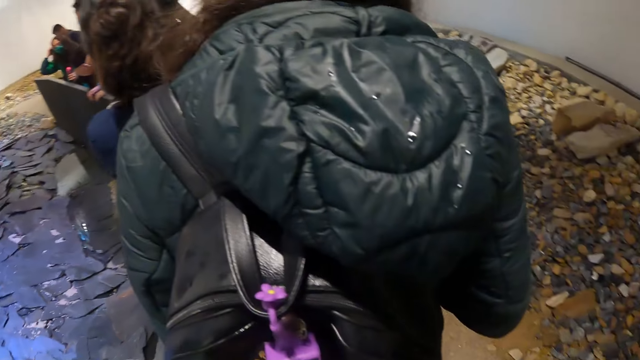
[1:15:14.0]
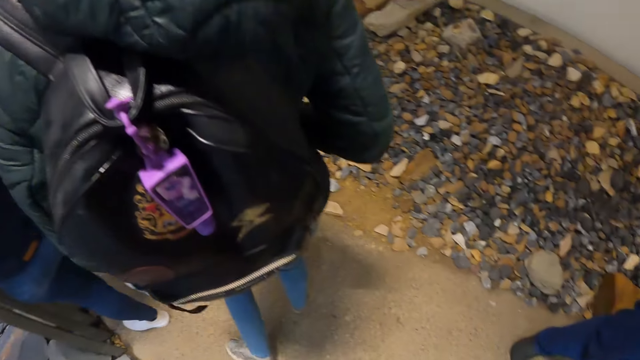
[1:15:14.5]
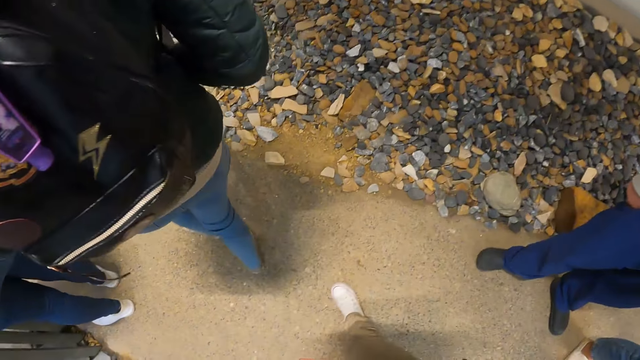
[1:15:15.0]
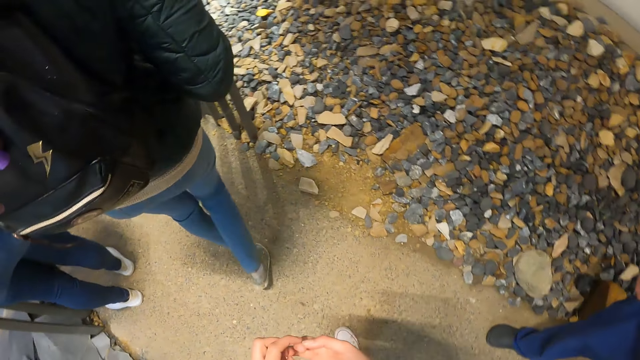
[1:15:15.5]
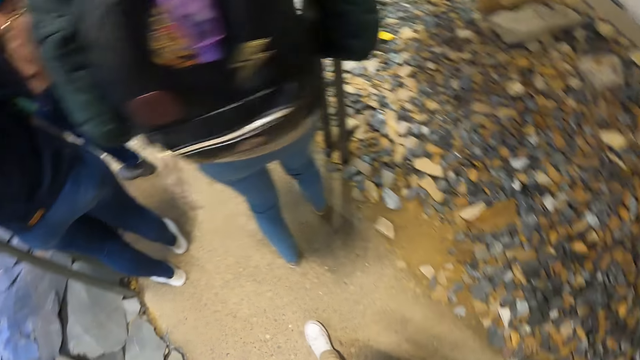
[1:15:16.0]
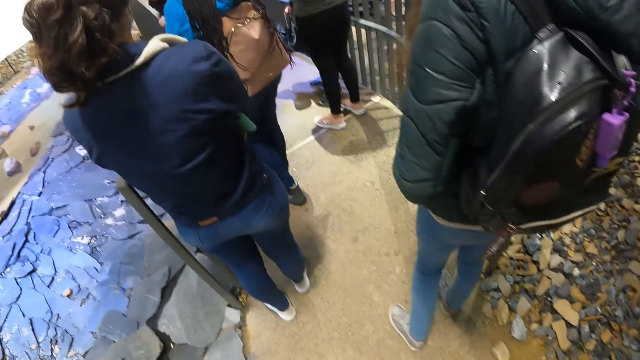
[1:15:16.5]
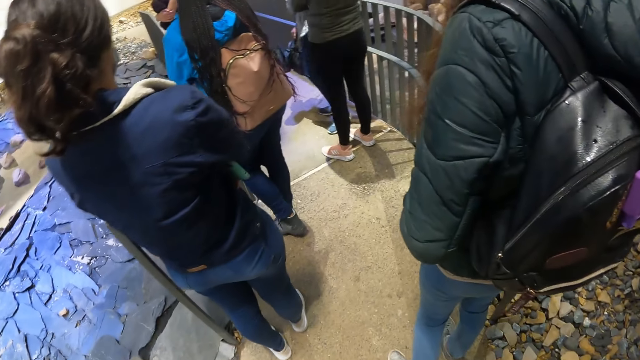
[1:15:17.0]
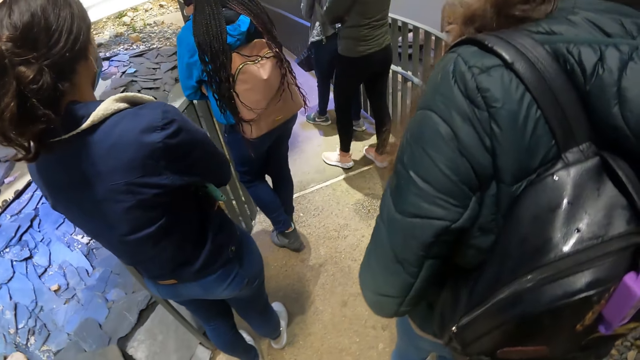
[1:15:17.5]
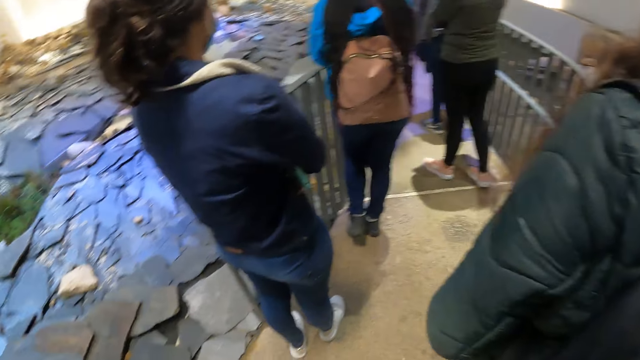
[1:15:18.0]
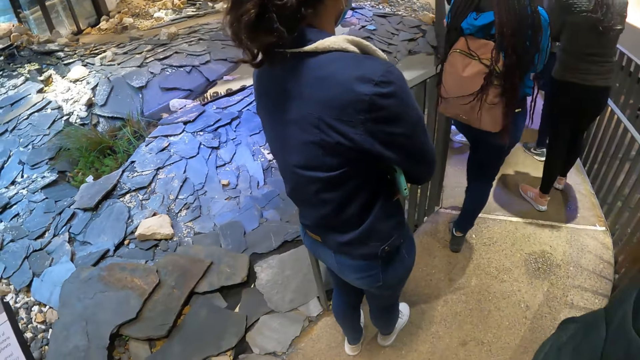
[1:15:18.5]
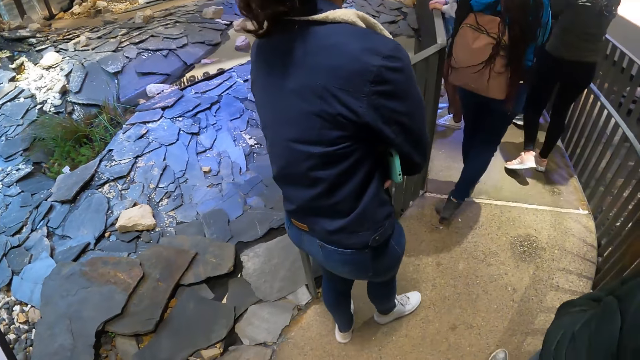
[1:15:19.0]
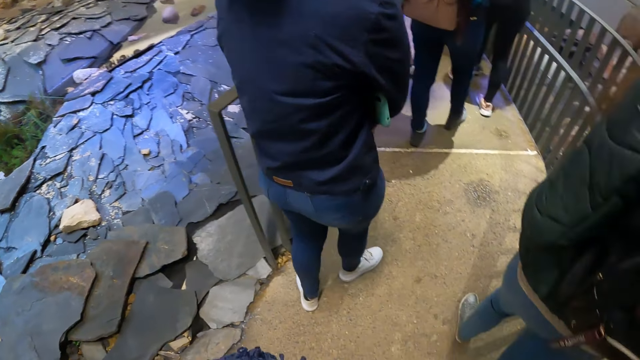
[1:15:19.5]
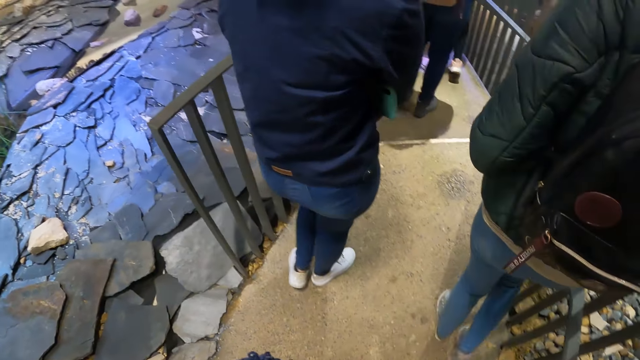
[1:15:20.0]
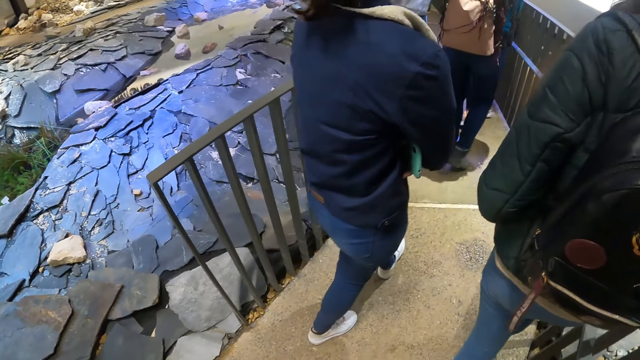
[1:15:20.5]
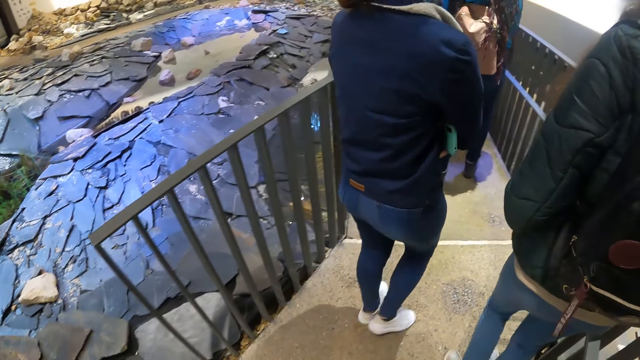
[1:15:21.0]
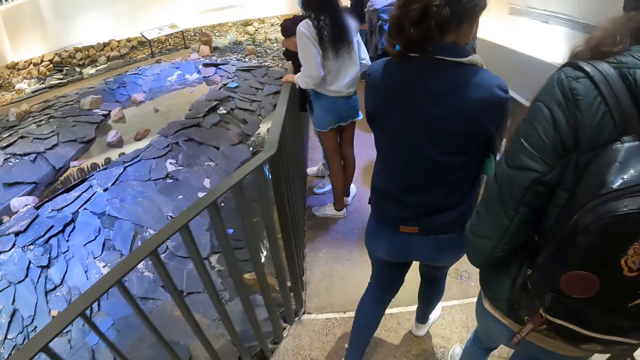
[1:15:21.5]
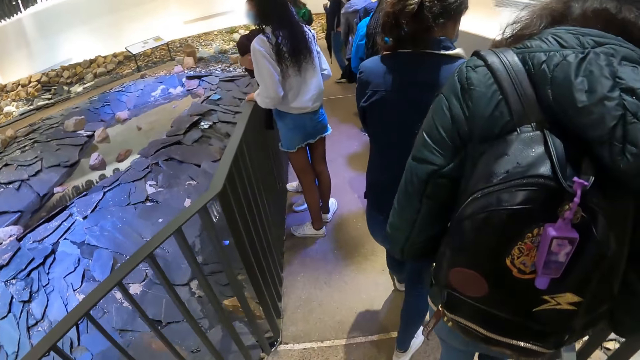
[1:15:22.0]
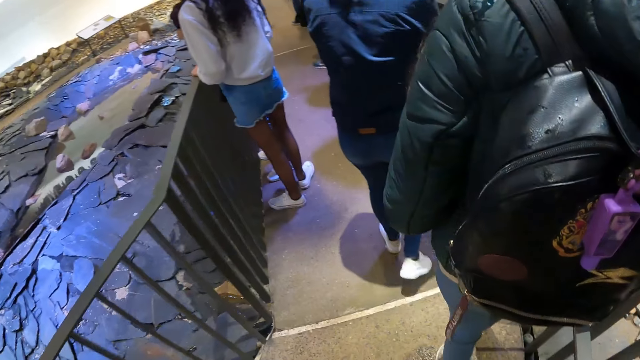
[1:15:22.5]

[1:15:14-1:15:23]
The camera wearer walks. They look at other students. They look at the rocks. They walk.

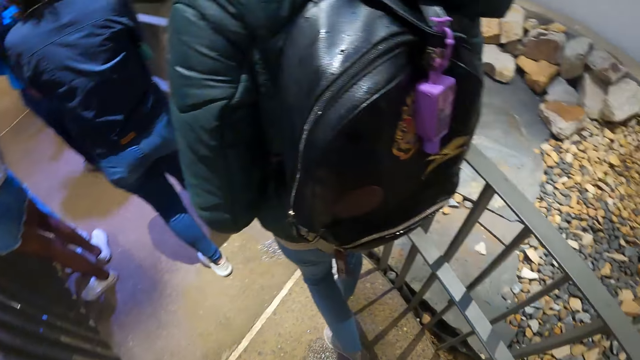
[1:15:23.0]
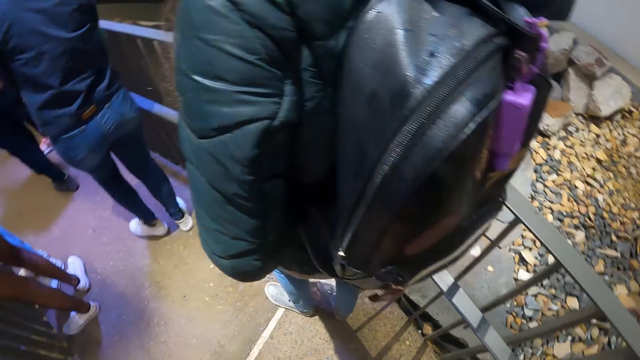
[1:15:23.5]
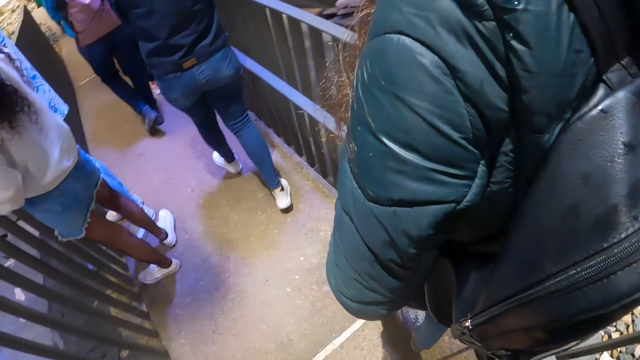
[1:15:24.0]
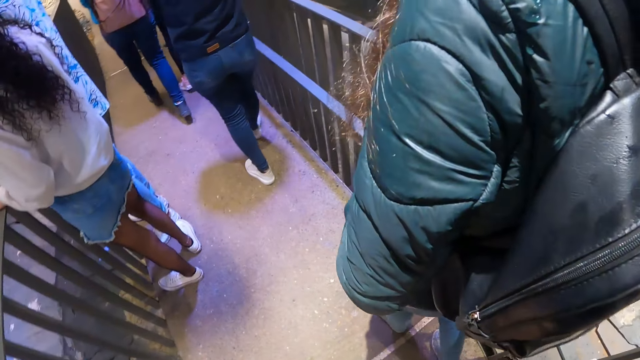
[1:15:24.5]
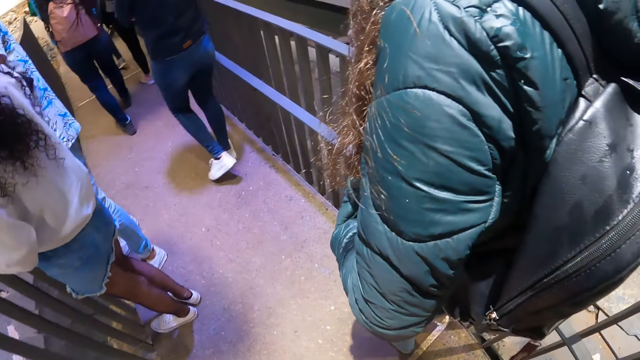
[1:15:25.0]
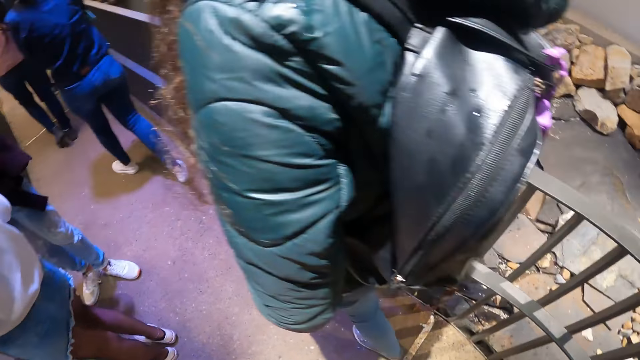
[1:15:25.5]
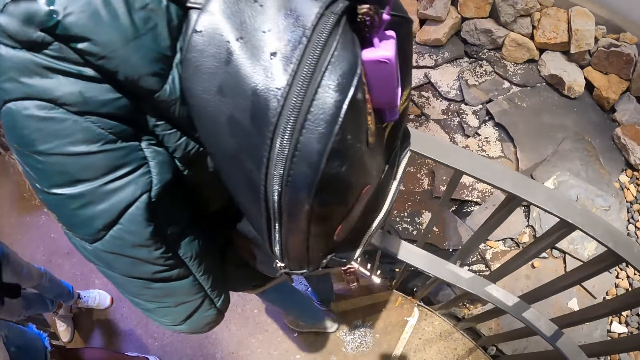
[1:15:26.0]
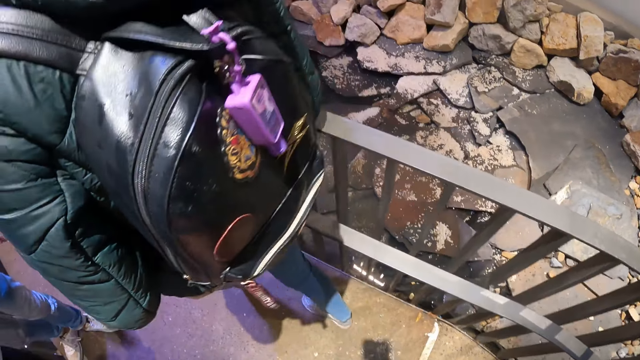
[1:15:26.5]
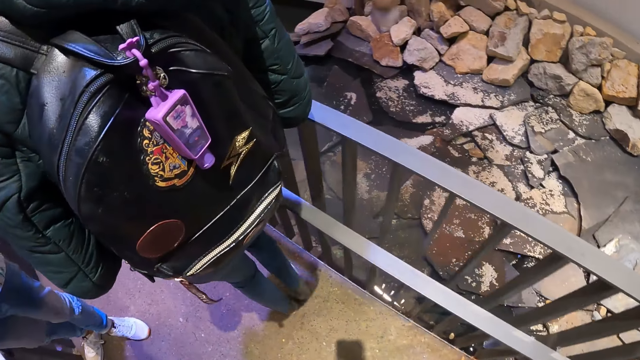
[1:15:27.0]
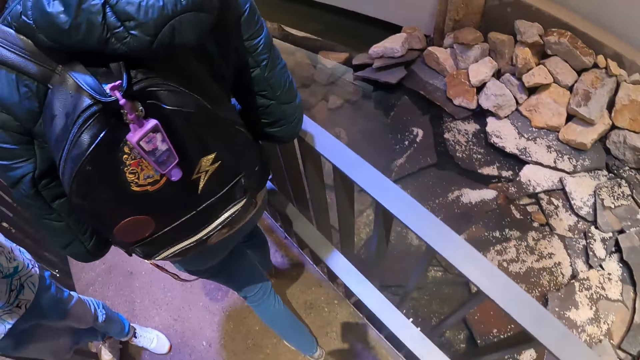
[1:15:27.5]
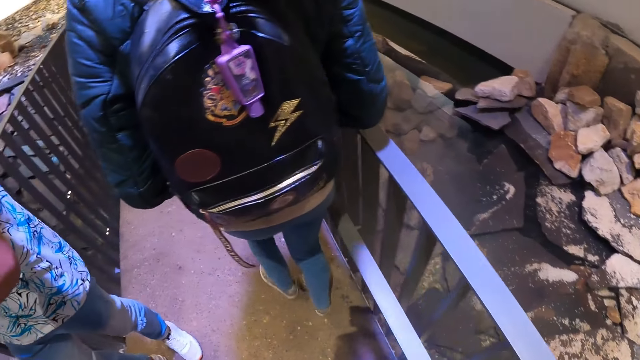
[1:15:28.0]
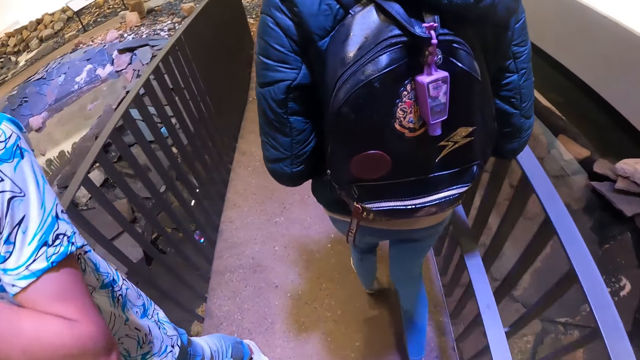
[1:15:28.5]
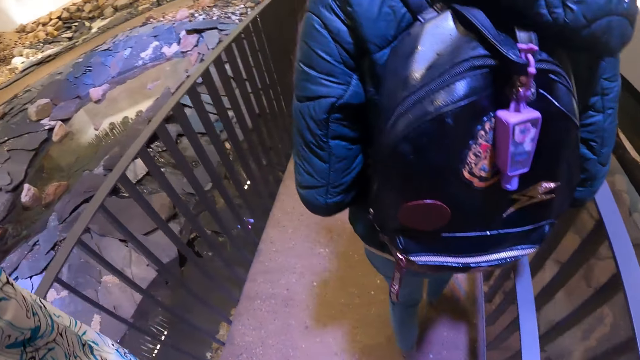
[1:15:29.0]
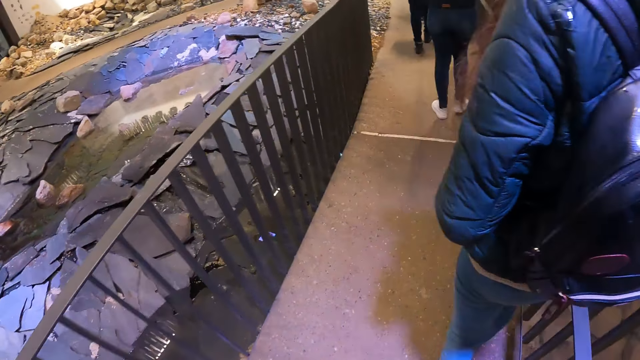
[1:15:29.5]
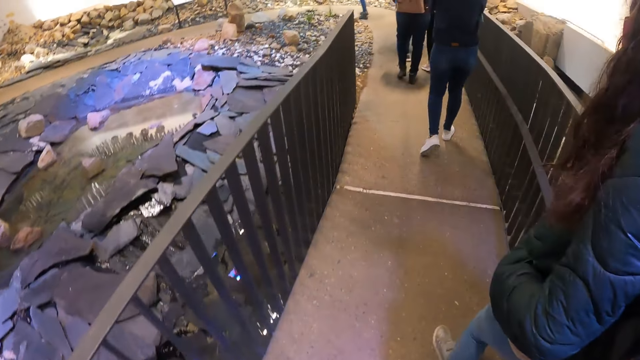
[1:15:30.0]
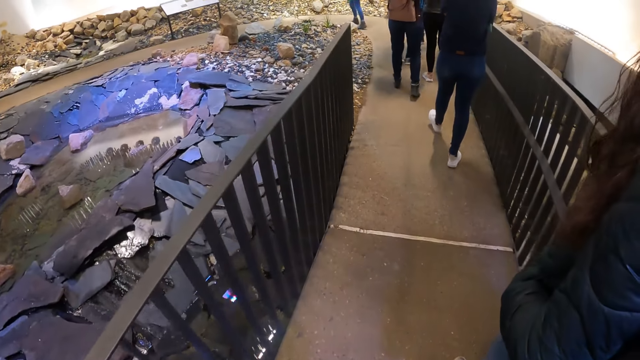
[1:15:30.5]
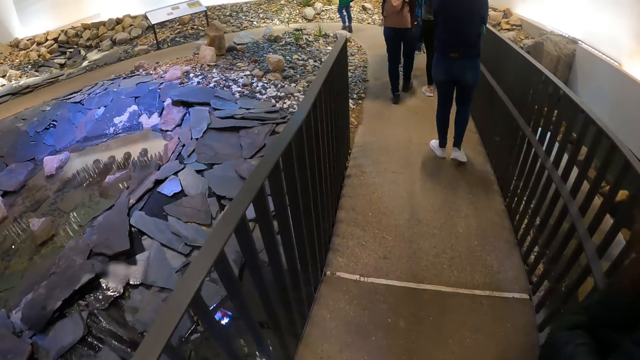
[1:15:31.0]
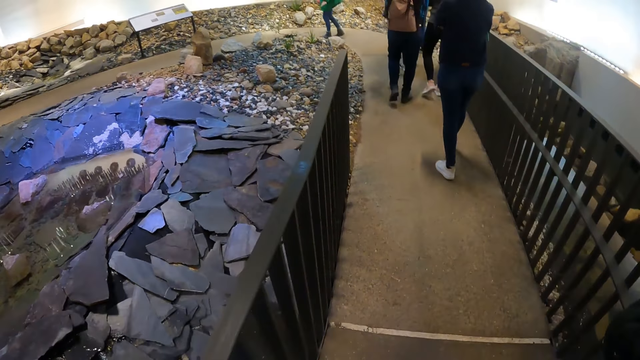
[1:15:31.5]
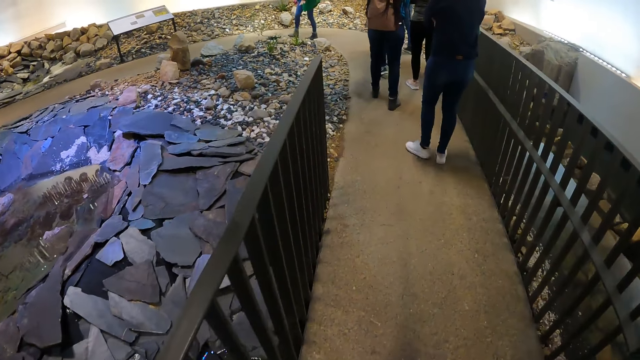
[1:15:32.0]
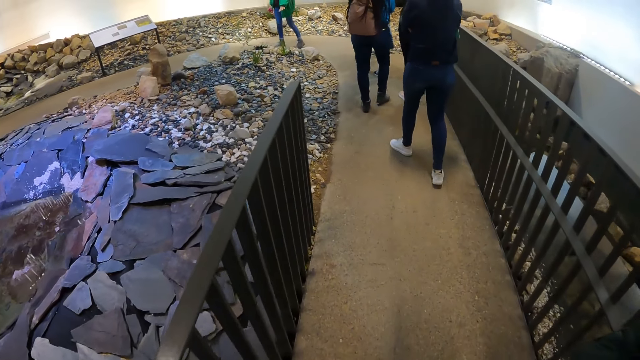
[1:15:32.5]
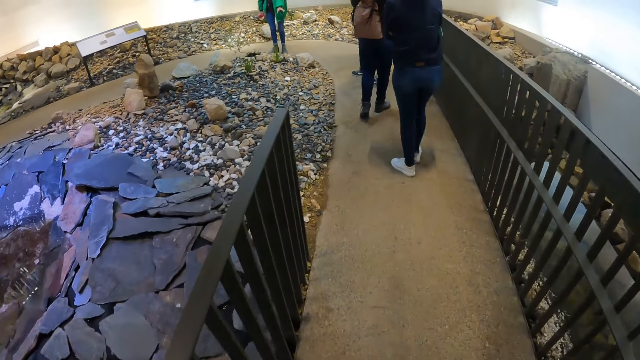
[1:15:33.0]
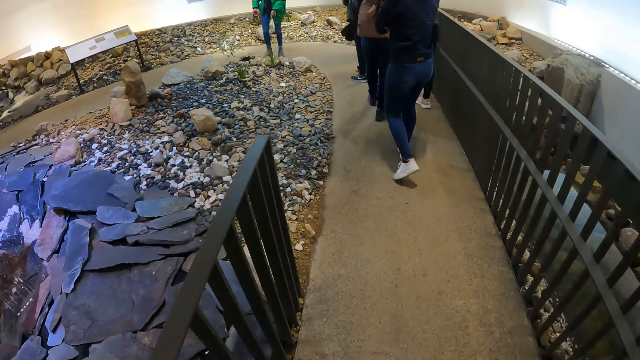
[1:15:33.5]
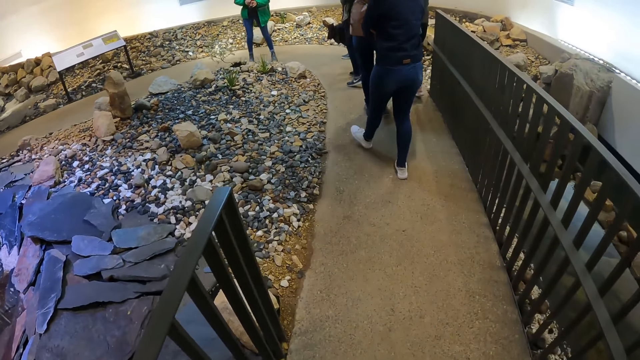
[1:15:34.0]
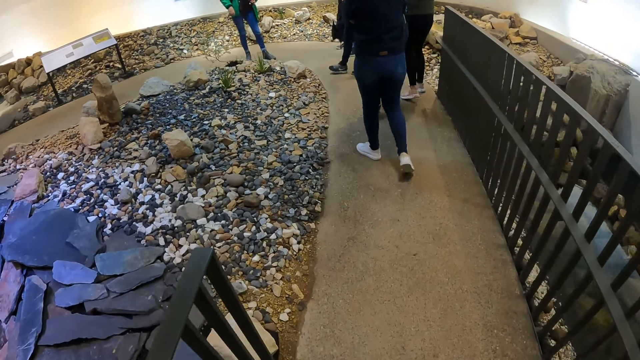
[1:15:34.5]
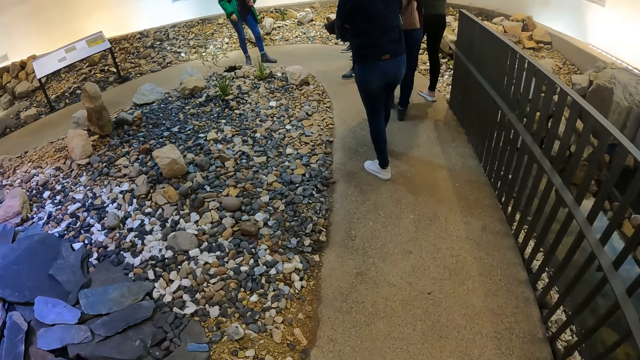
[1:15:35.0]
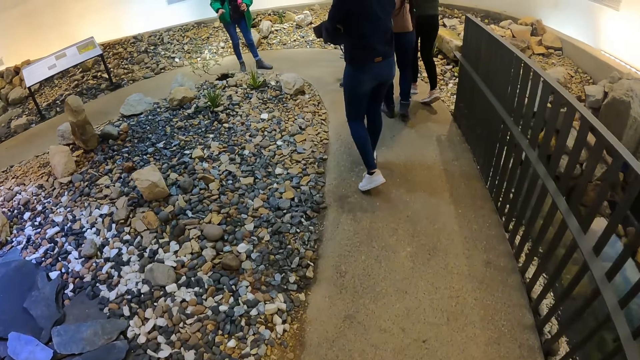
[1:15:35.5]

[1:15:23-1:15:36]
The camera wearer stands behind a student. They walk. They look at the rocks. They walk.
